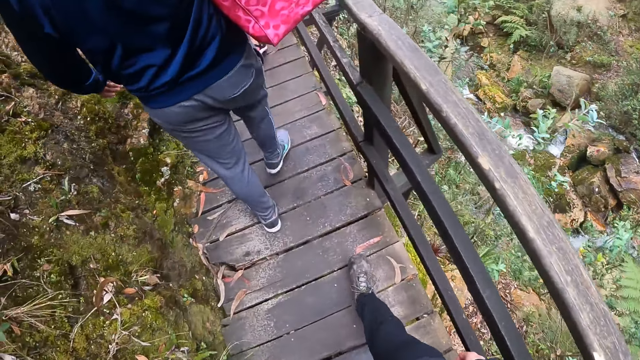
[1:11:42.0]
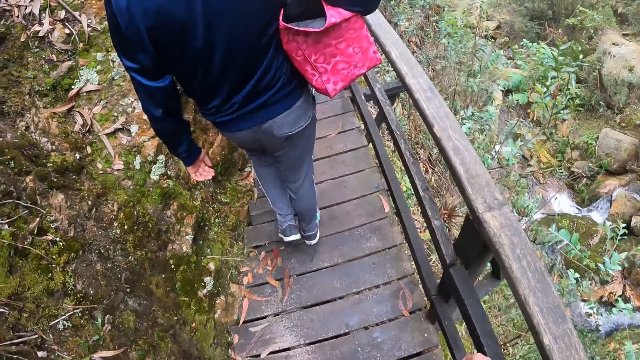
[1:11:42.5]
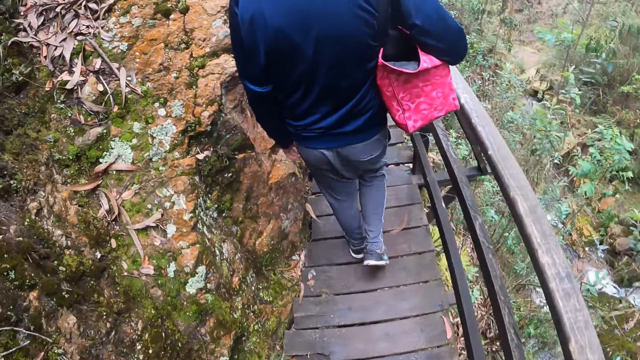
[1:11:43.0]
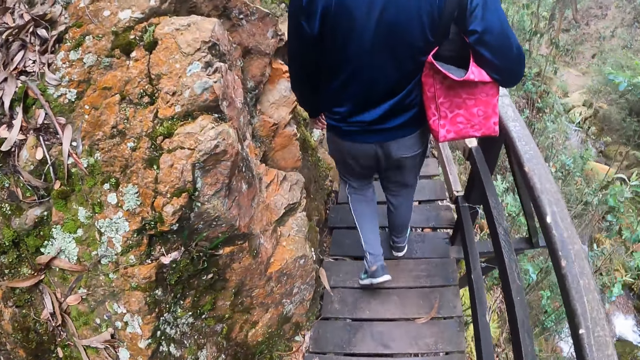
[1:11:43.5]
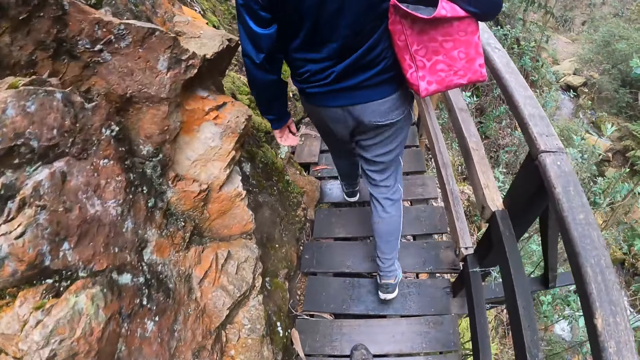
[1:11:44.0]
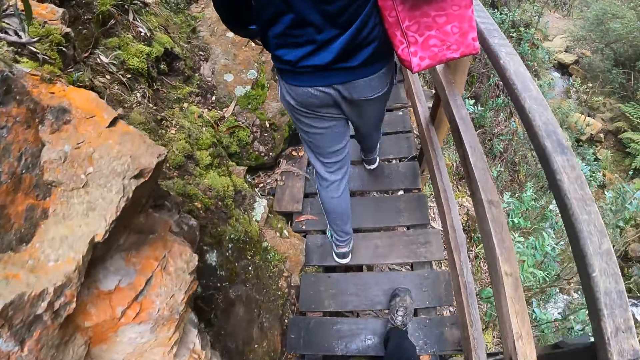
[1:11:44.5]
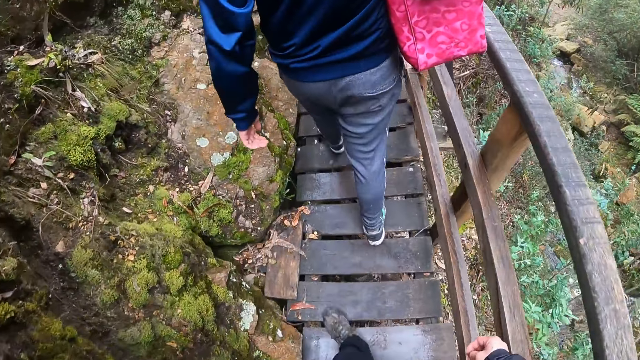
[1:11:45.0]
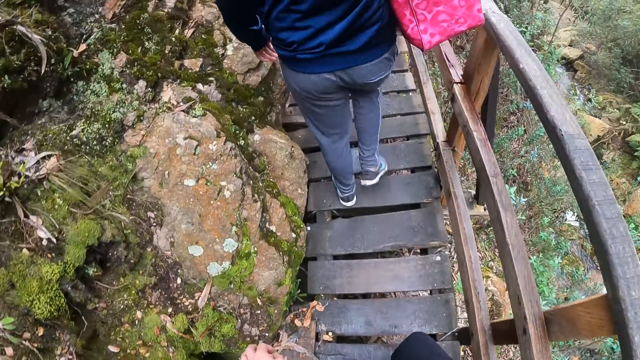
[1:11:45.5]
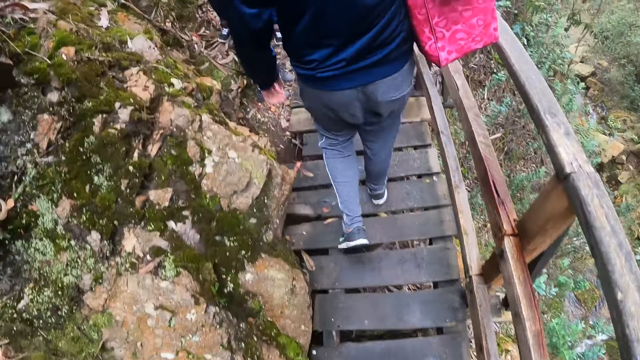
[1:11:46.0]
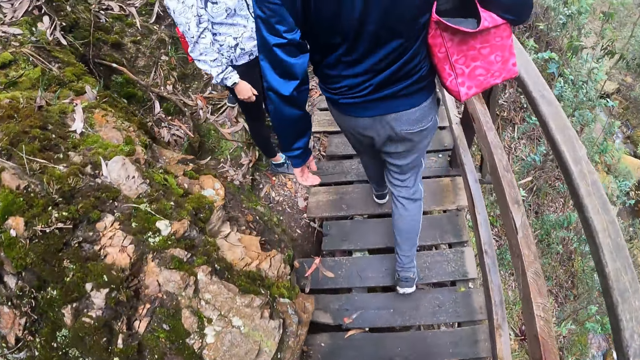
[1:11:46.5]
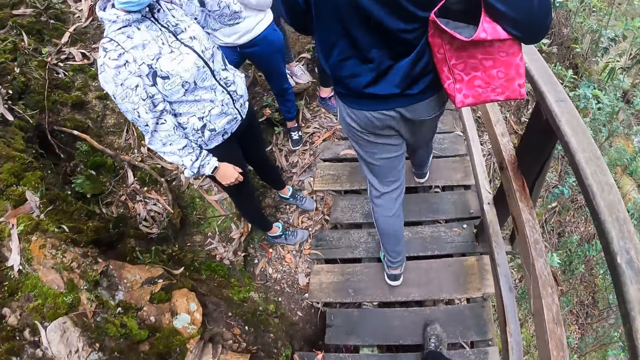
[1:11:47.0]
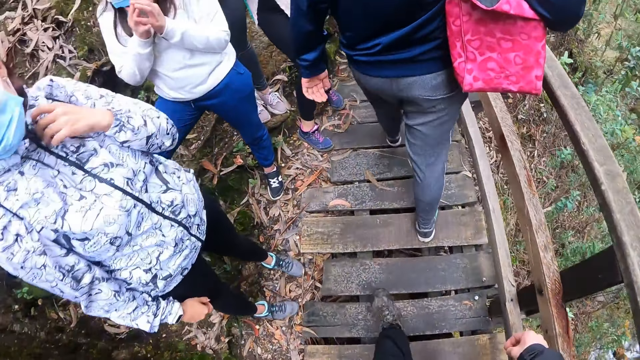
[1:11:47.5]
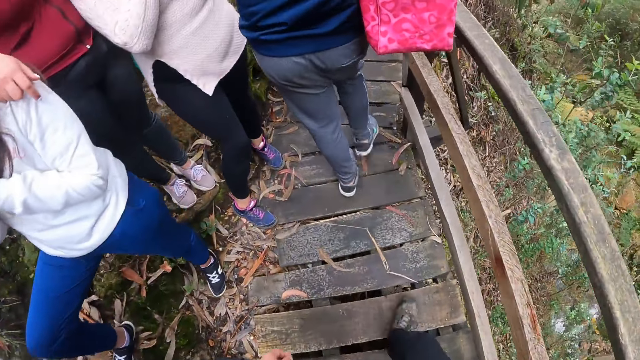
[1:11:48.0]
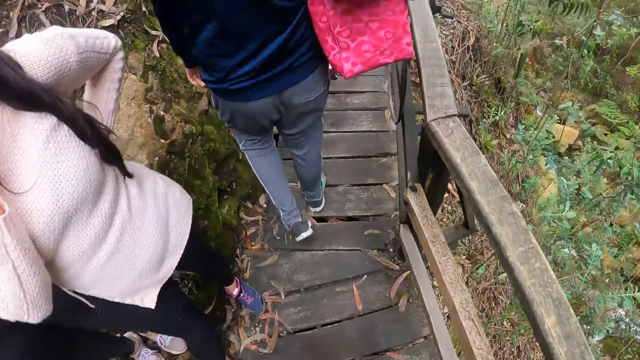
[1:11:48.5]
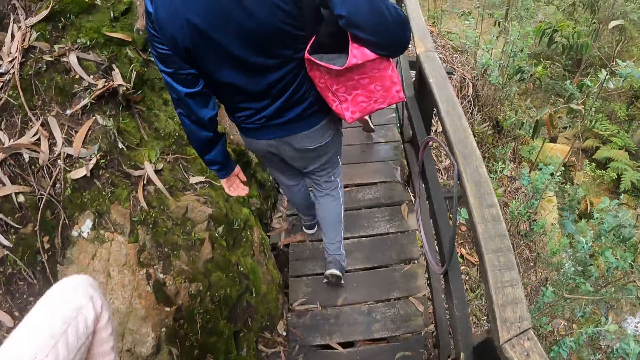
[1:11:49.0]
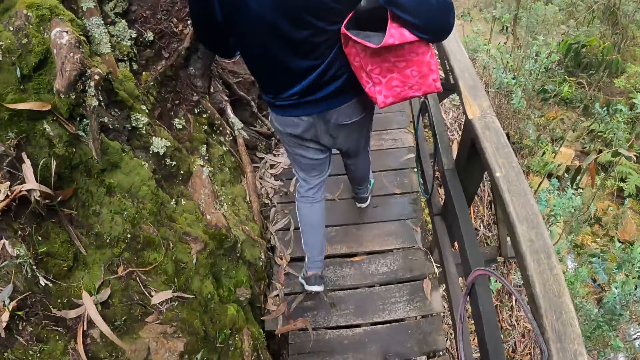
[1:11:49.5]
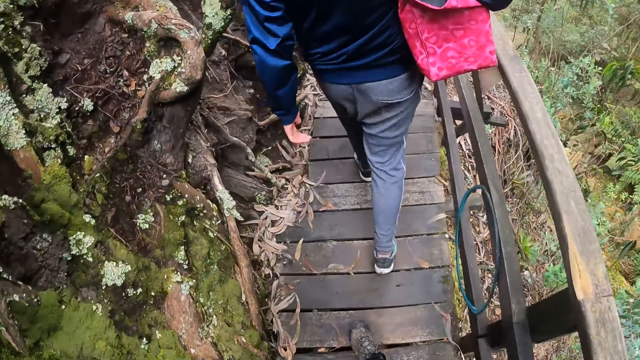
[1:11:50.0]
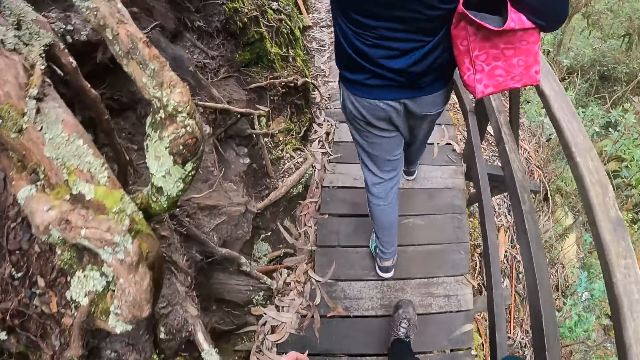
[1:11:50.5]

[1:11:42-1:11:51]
The camera wearer walks.

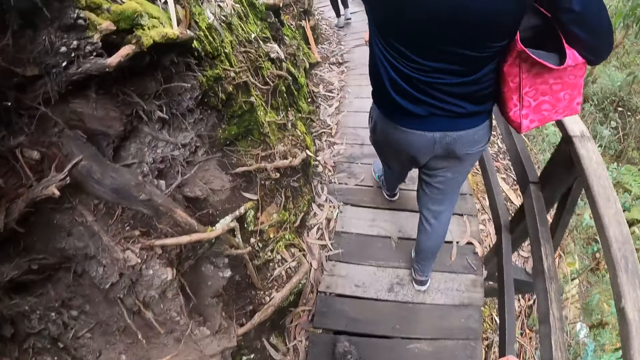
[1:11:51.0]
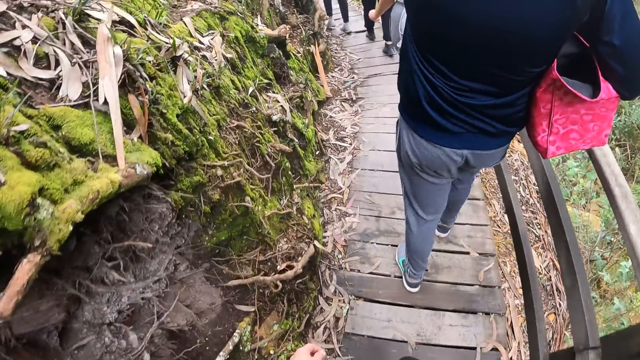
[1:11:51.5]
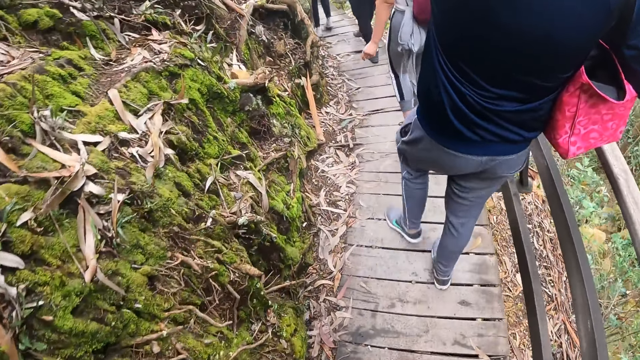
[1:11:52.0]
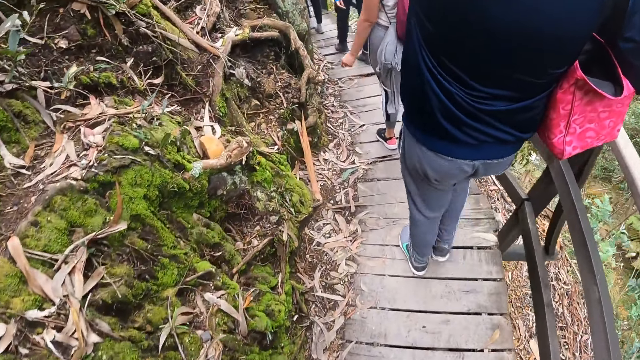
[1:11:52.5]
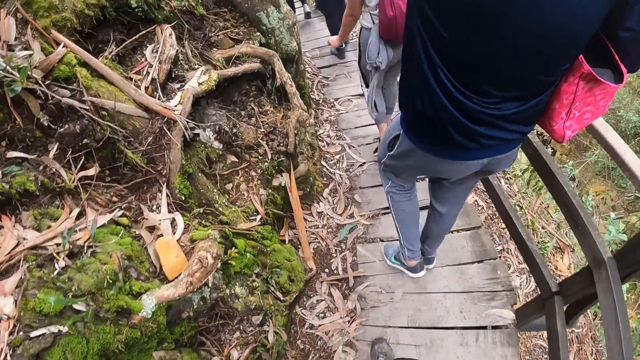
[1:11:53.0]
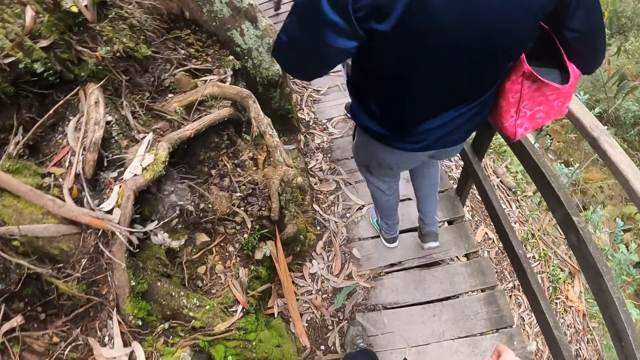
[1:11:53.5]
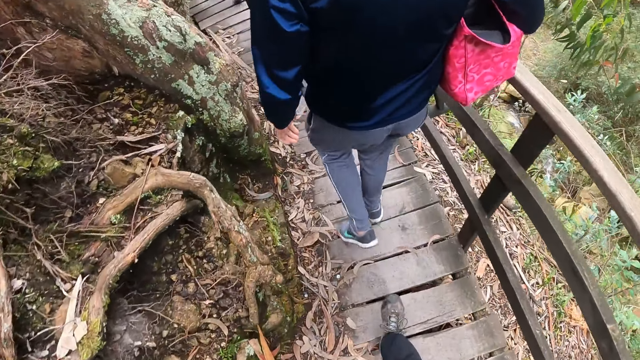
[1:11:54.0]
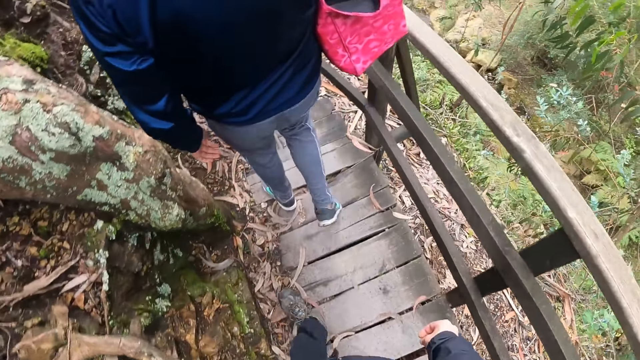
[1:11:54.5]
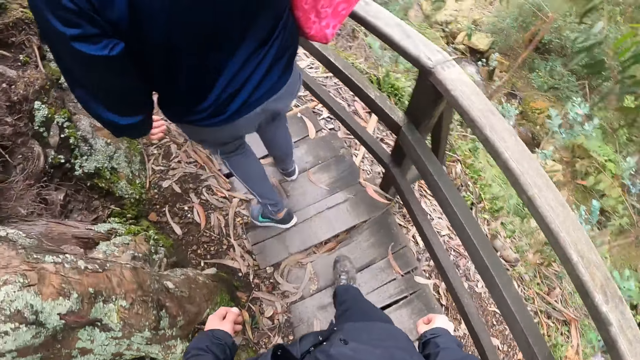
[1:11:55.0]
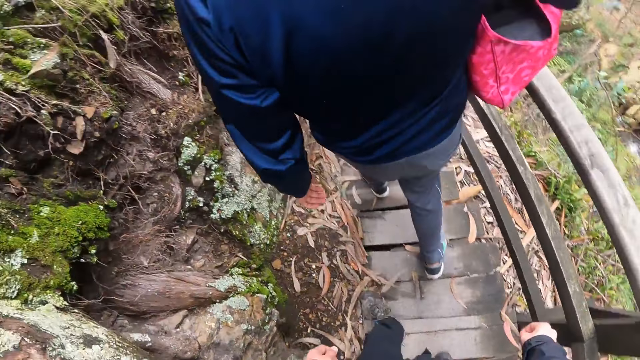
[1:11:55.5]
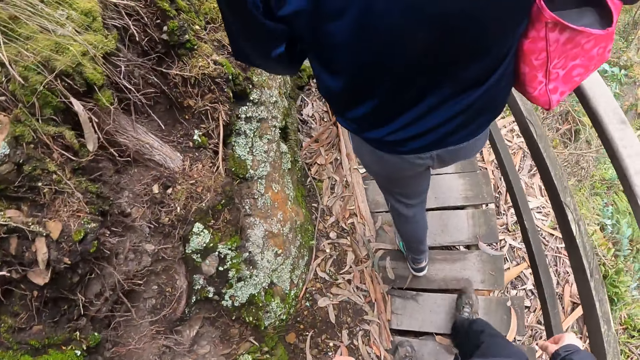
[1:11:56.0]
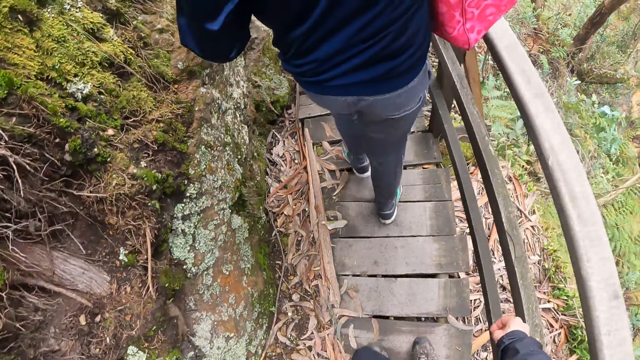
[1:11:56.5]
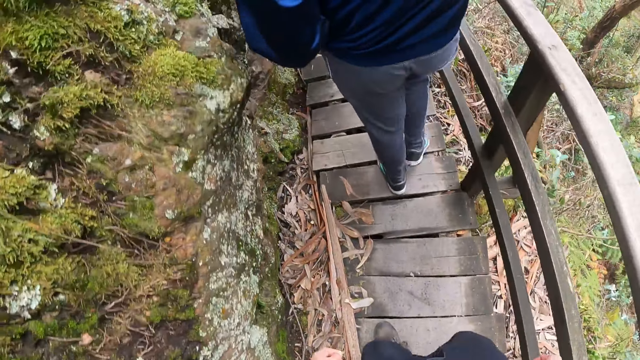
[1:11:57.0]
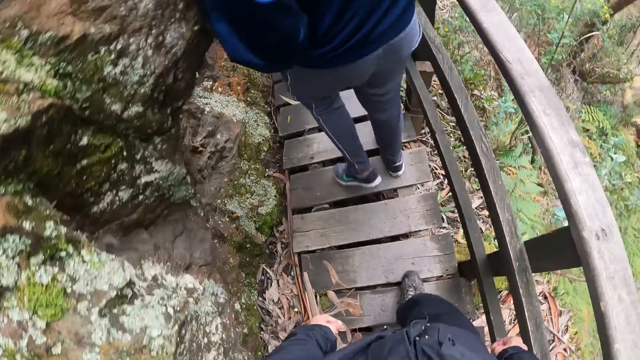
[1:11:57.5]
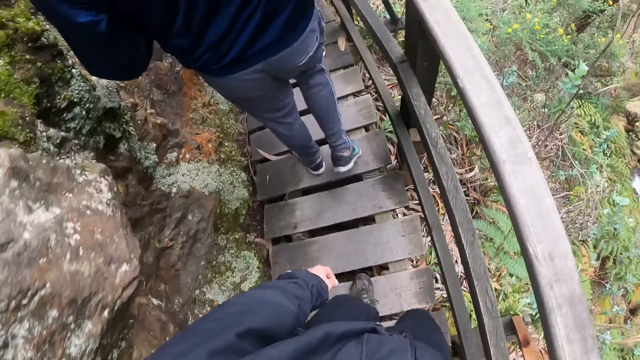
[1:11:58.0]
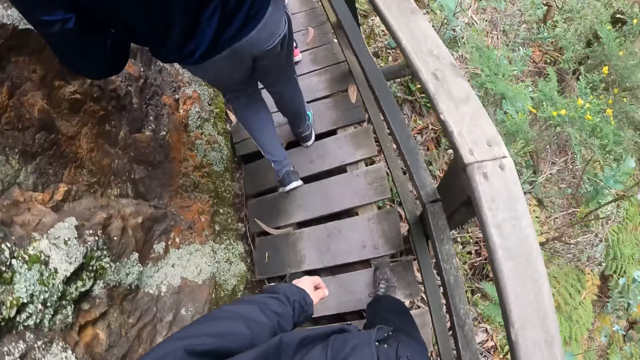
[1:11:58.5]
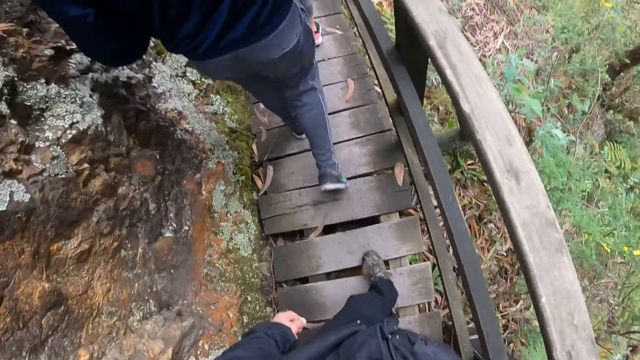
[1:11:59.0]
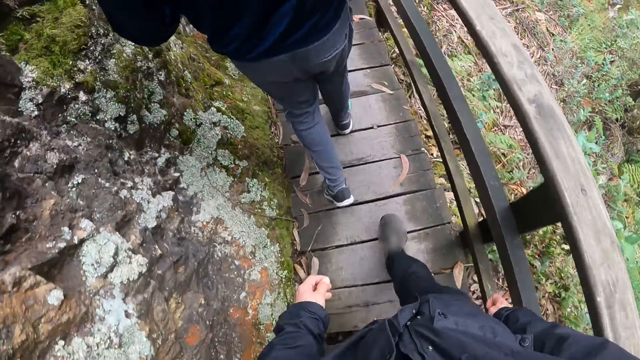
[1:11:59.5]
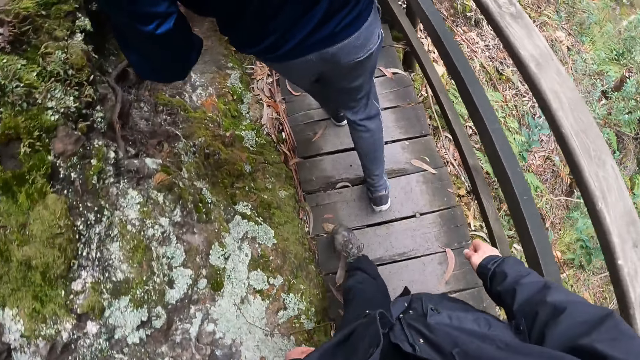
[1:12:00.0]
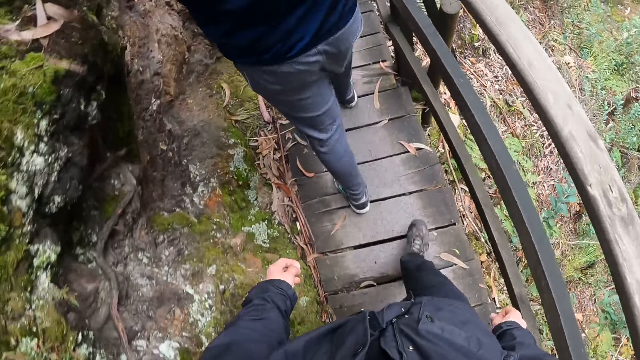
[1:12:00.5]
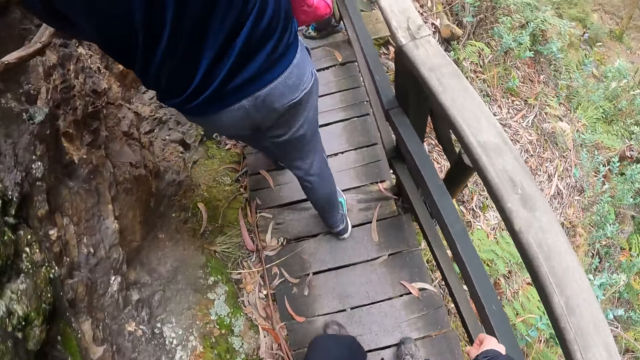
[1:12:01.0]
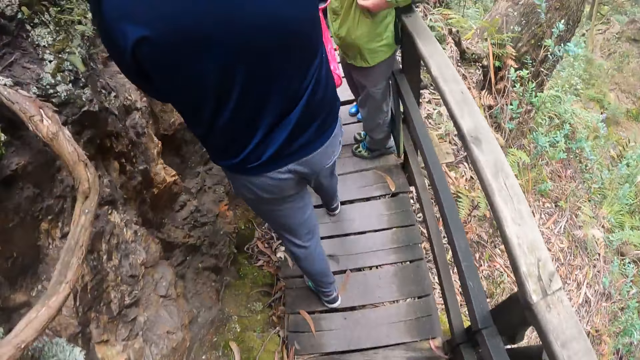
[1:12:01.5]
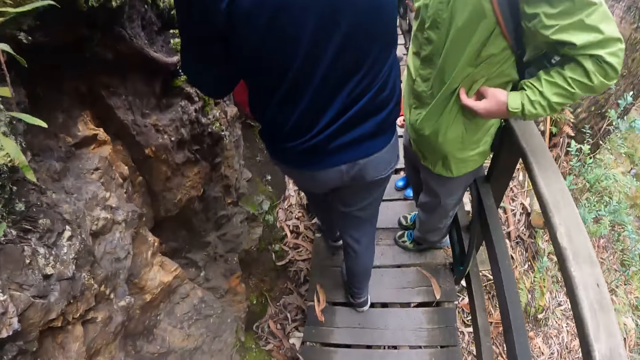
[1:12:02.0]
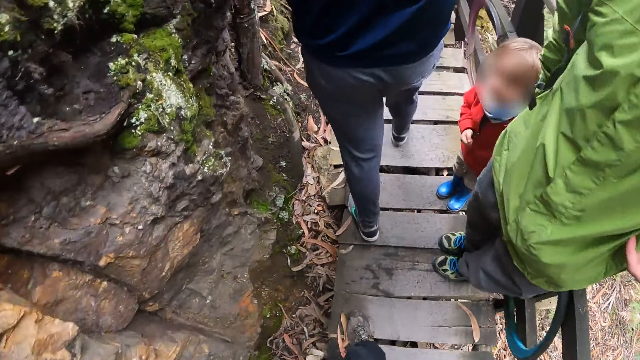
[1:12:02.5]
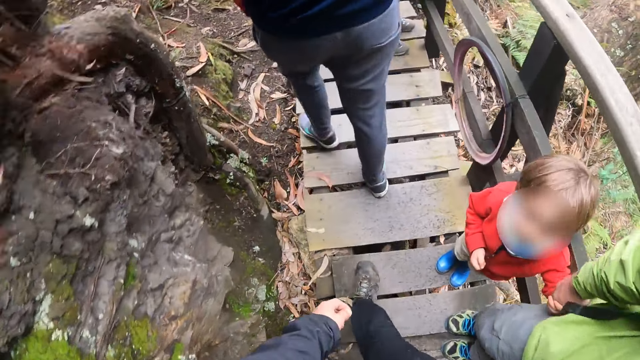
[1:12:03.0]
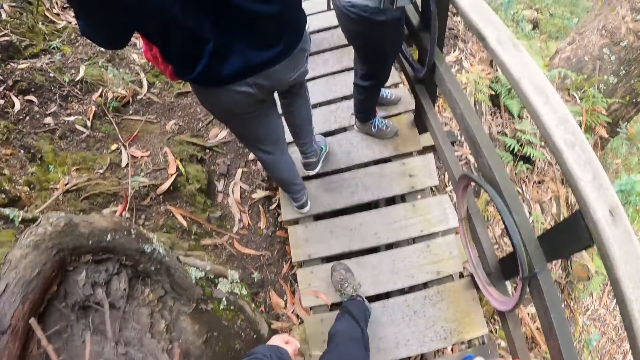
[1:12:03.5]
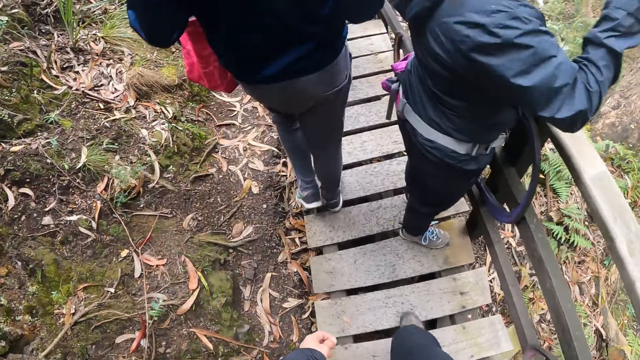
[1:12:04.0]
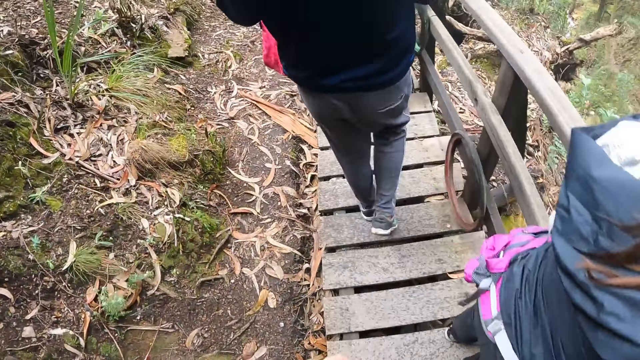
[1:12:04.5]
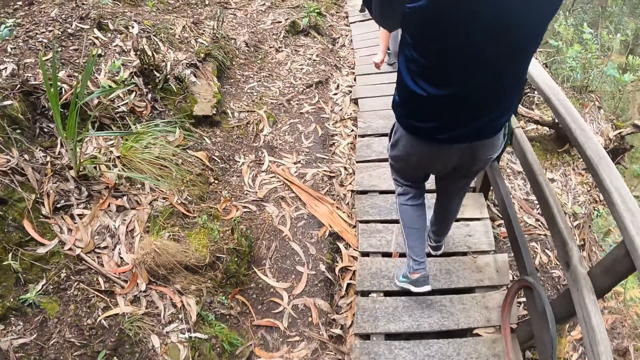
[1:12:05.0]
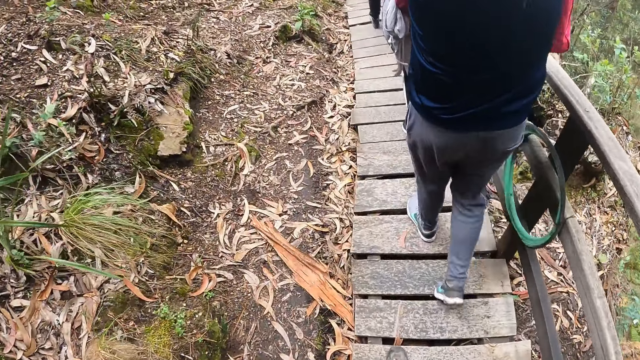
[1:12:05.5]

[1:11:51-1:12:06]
The camera wearer walks. They walk again.
